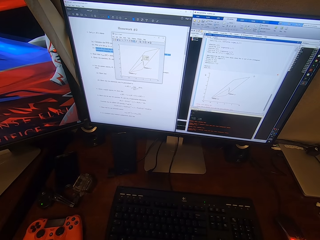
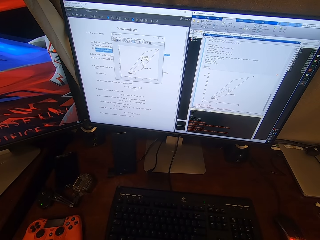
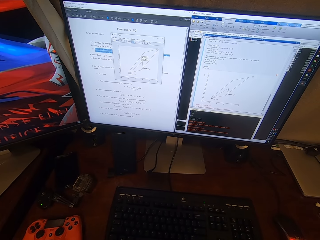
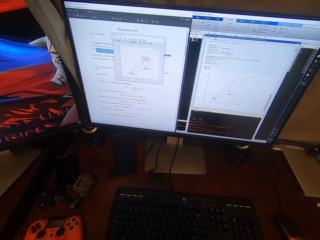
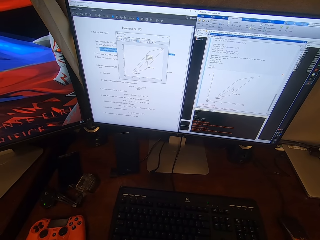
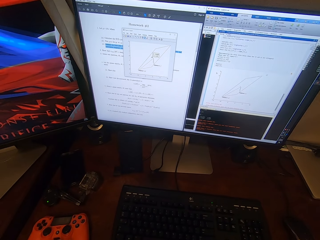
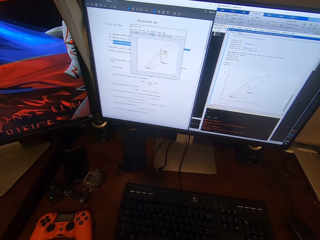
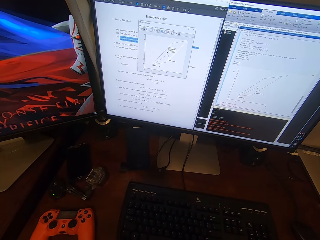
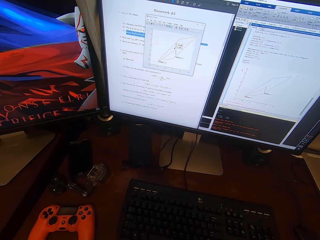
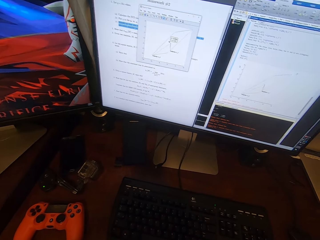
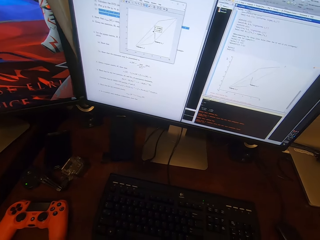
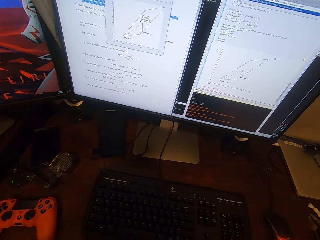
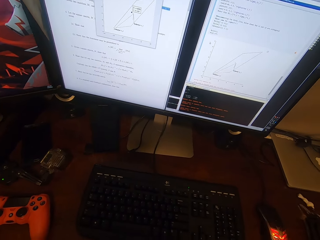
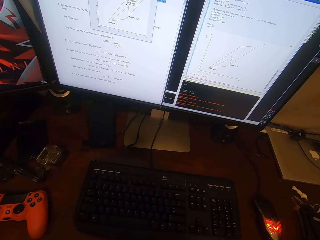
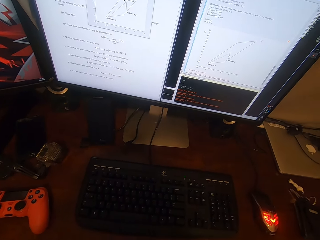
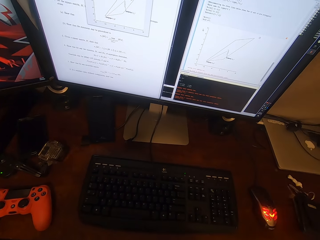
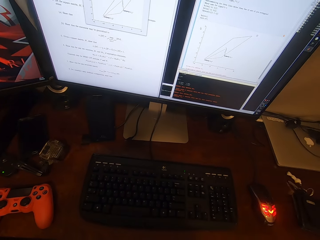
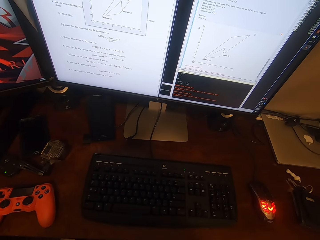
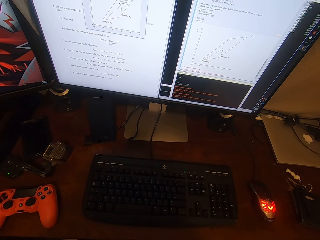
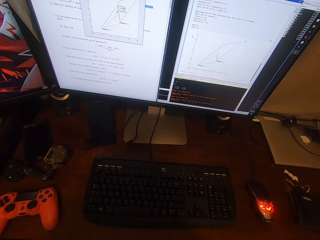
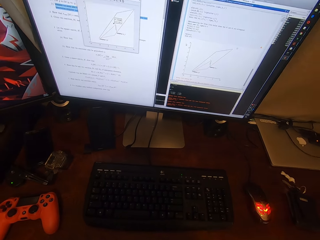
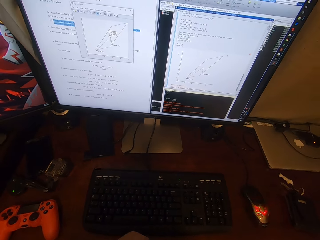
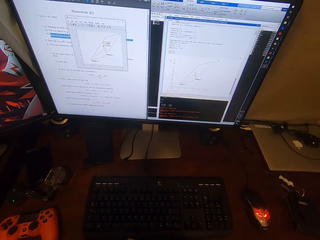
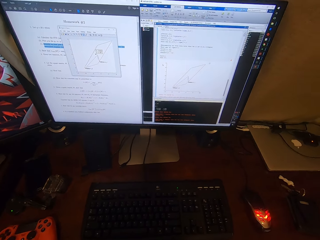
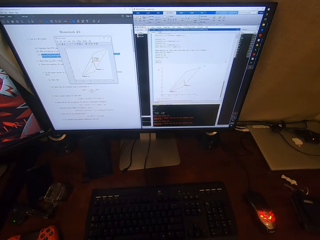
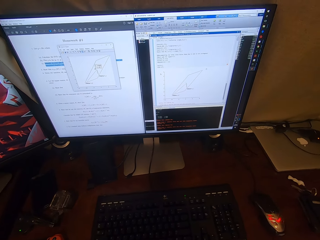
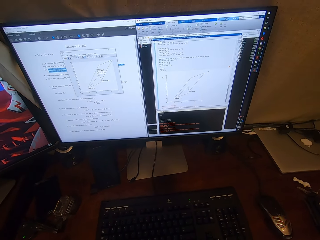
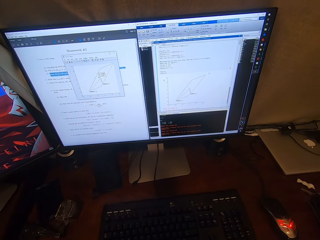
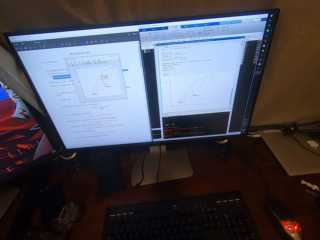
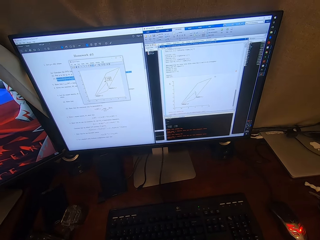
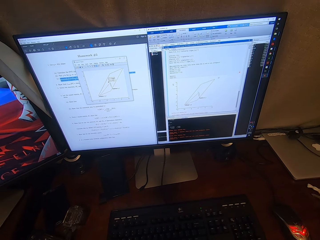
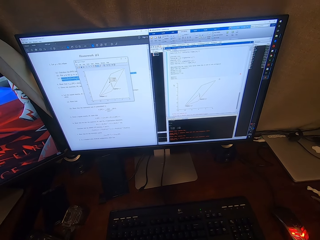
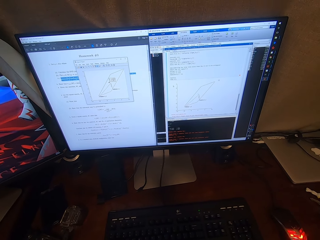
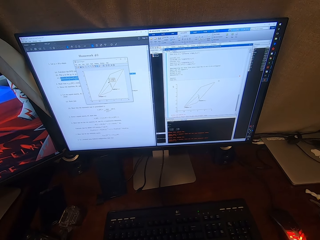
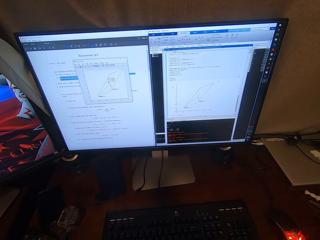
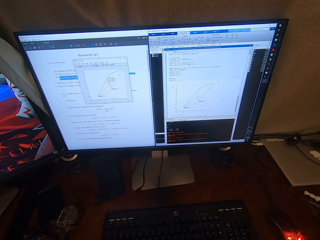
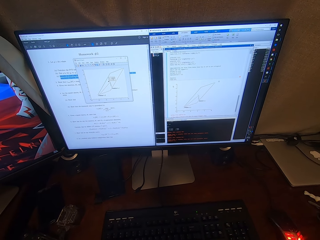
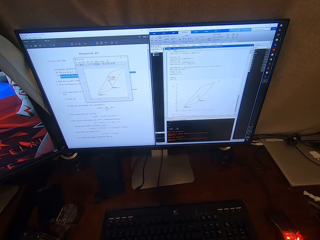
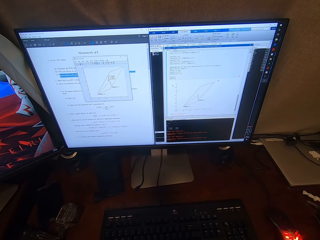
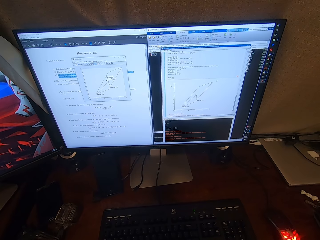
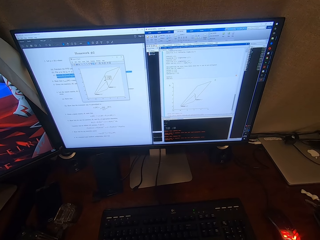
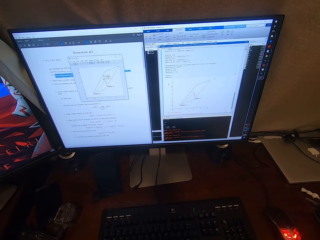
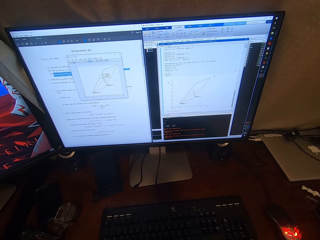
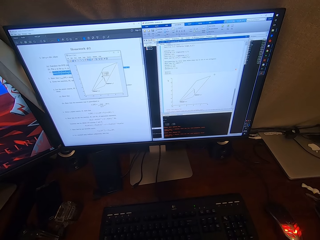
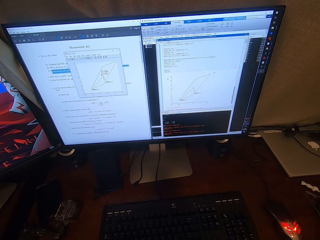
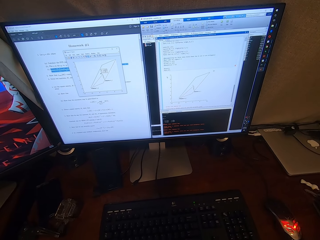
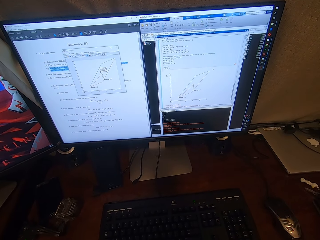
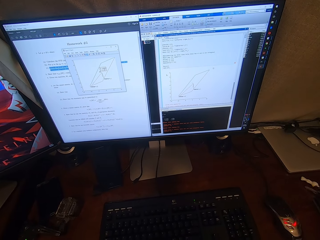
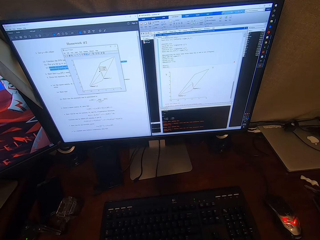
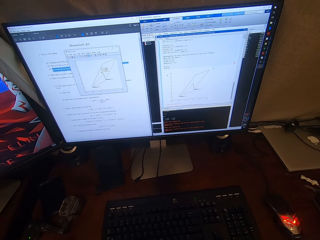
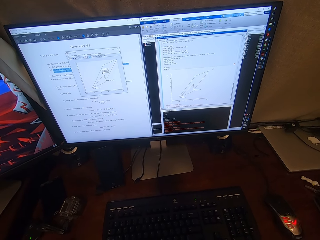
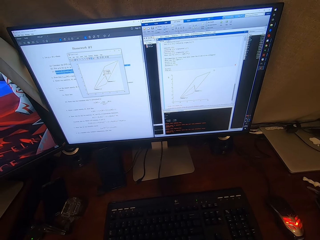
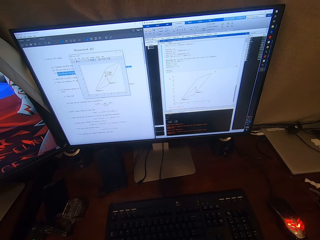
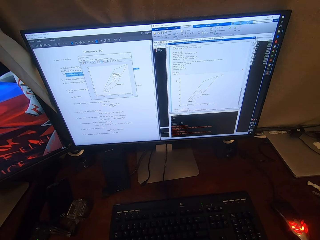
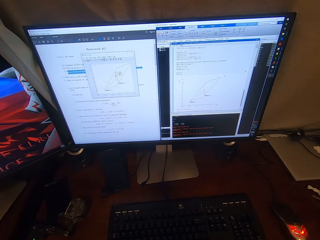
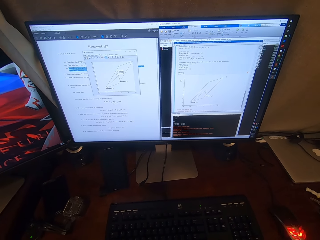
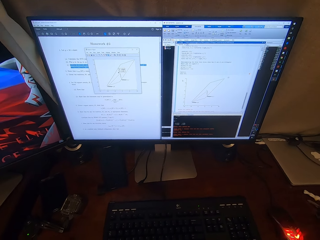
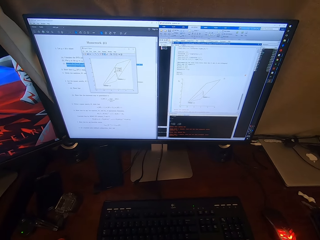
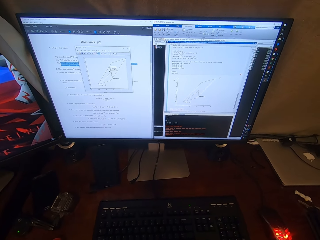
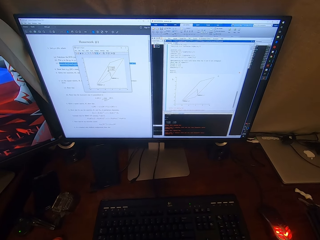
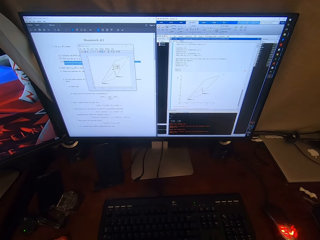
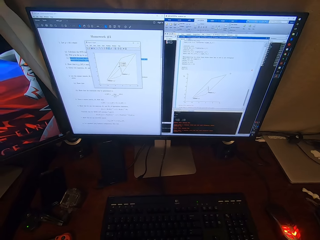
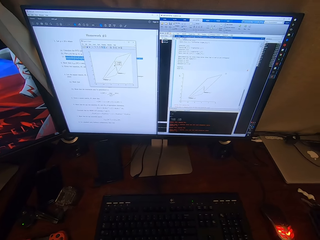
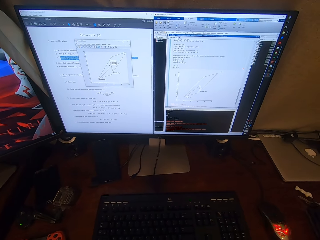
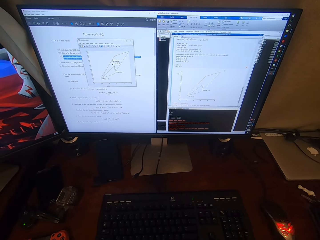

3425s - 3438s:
The camera wearer talks.

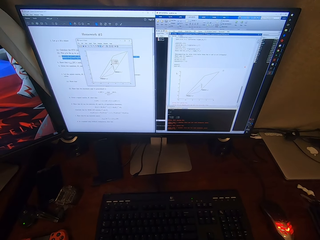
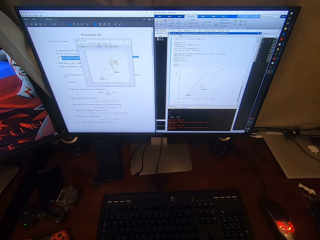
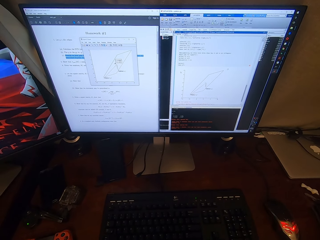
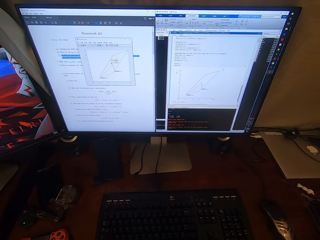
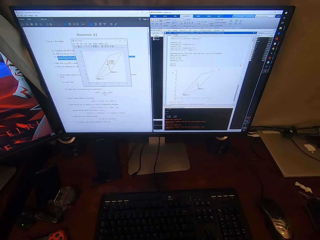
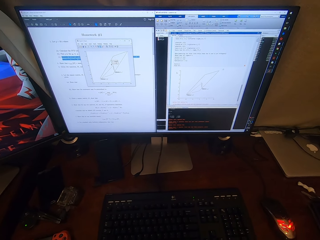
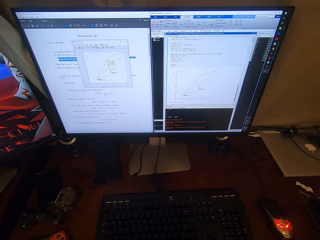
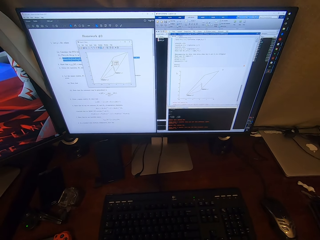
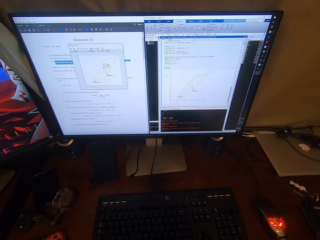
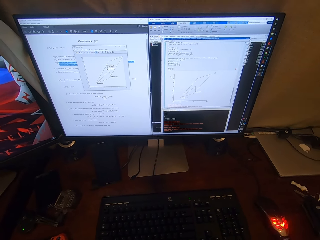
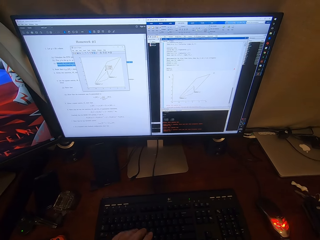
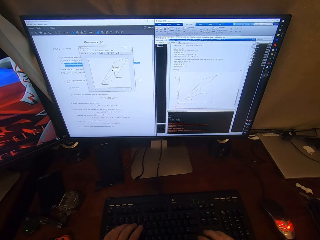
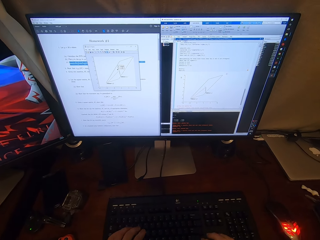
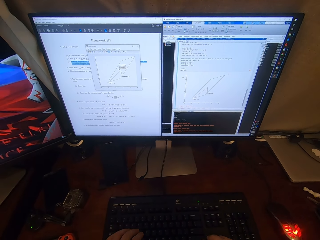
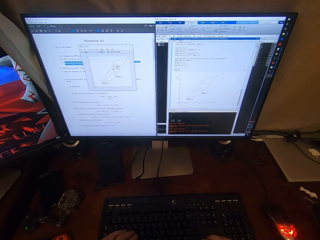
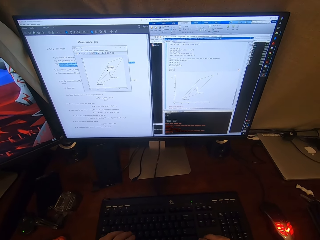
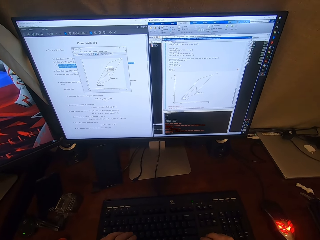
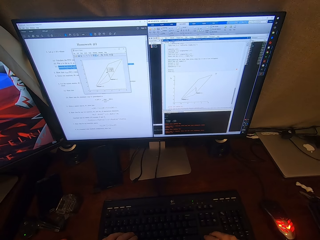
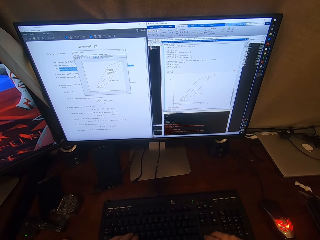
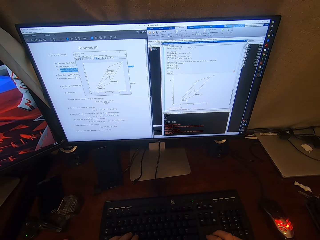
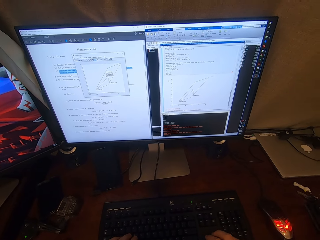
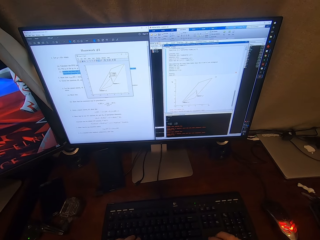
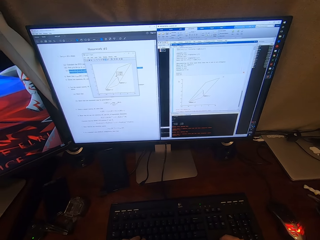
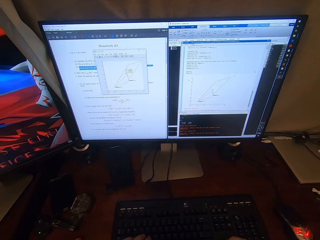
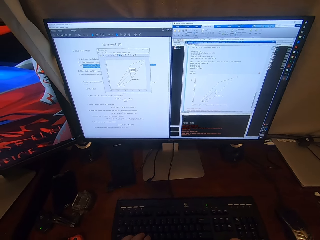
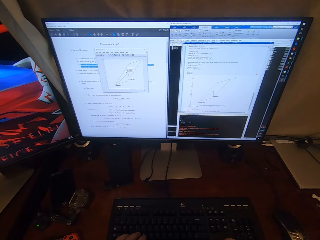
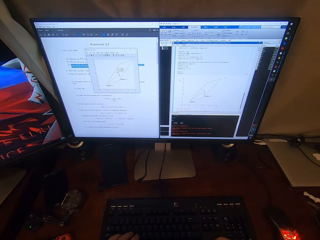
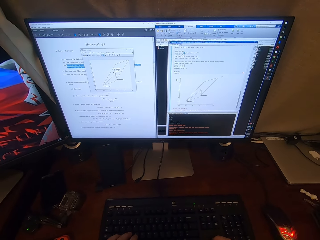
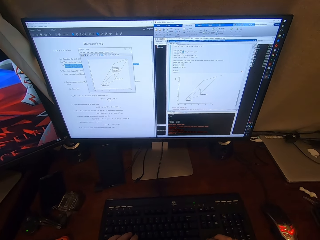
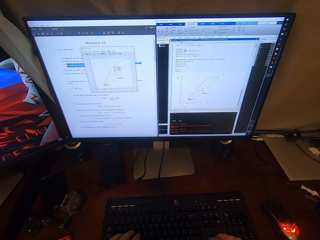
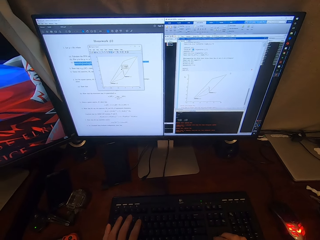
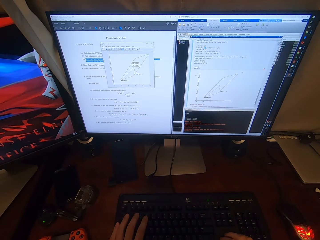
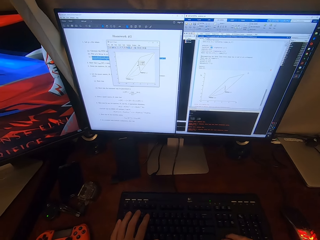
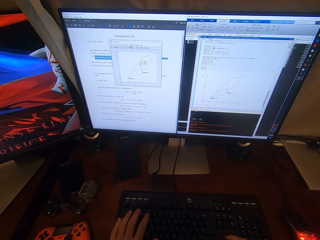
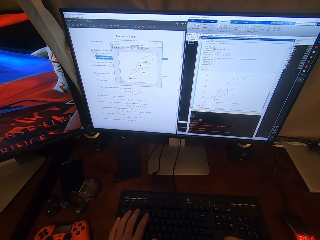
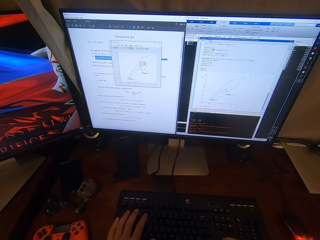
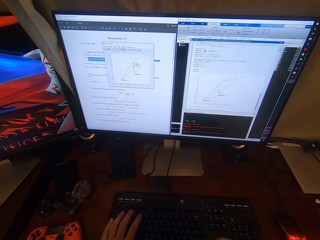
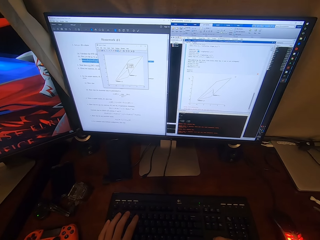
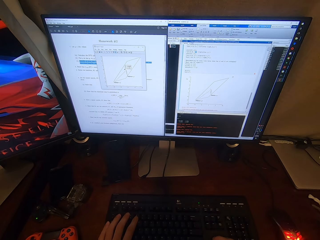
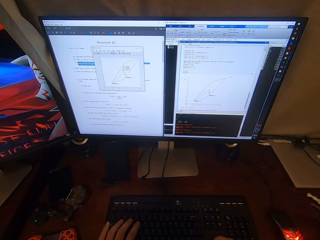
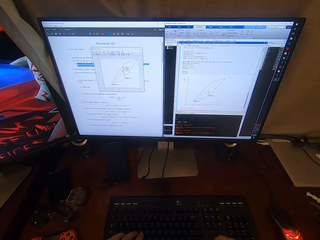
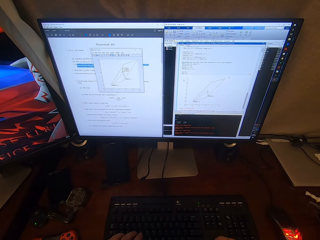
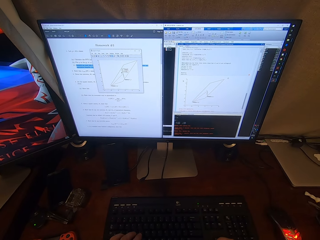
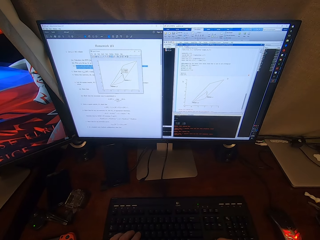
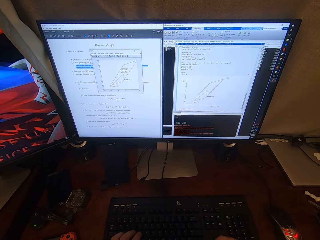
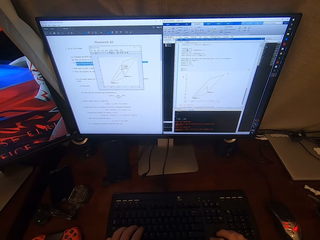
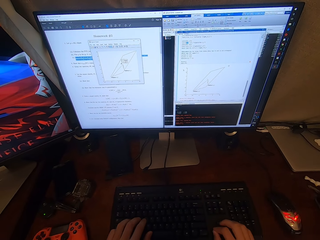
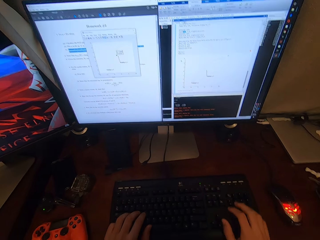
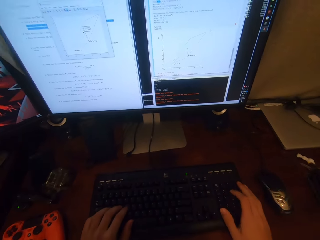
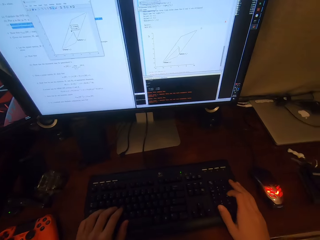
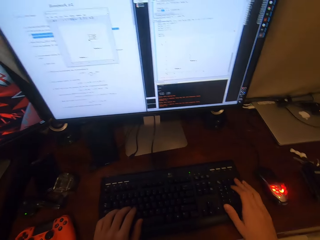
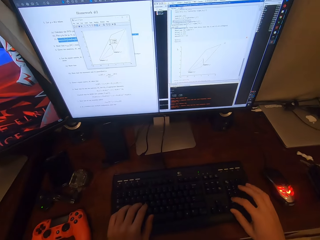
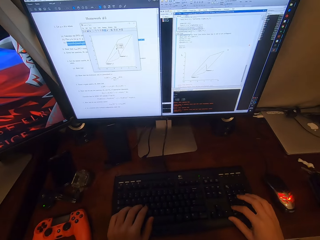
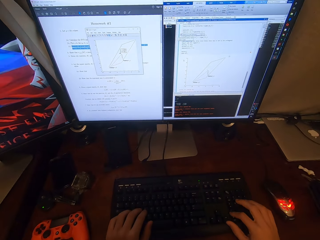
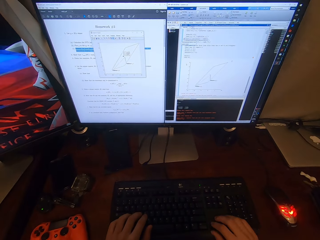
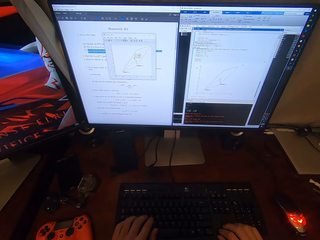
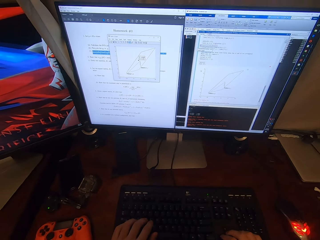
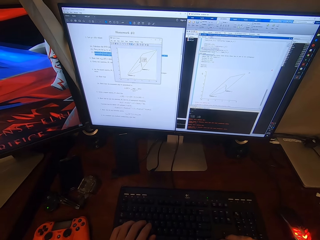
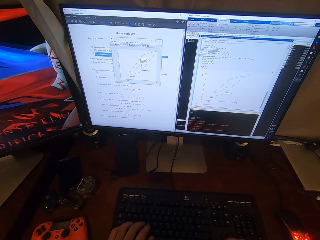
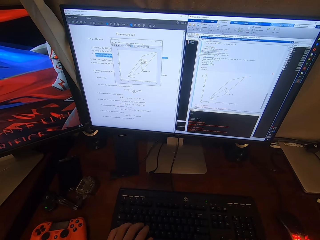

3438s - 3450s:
The camera wearer types on a computer.
